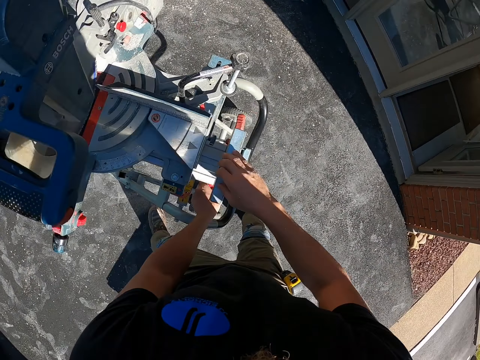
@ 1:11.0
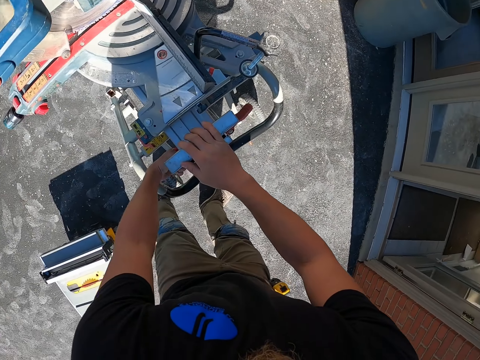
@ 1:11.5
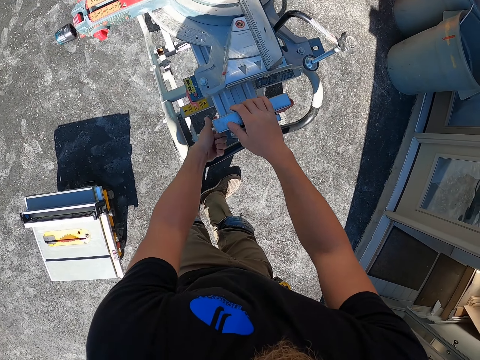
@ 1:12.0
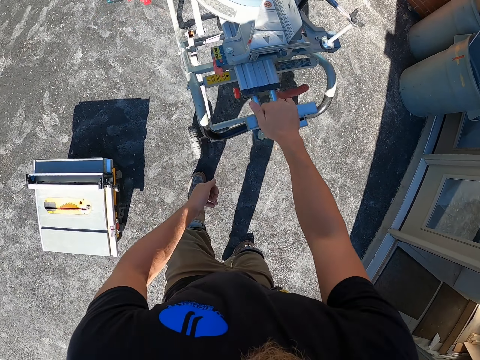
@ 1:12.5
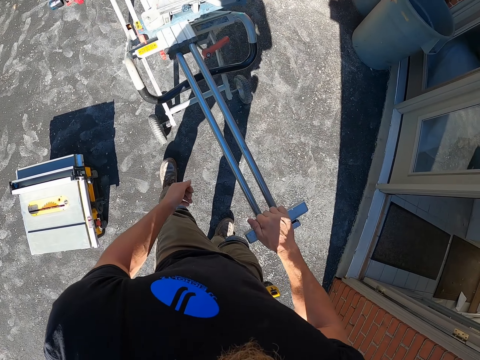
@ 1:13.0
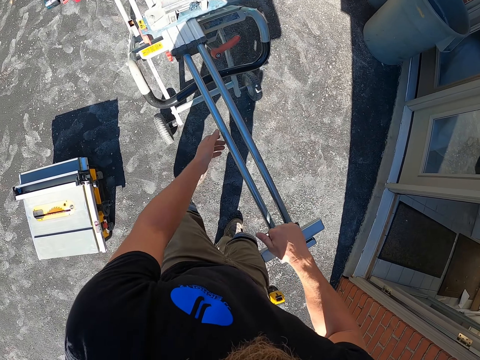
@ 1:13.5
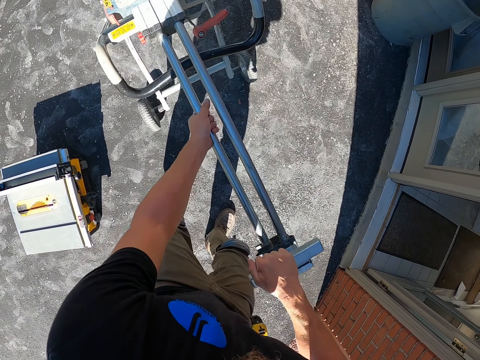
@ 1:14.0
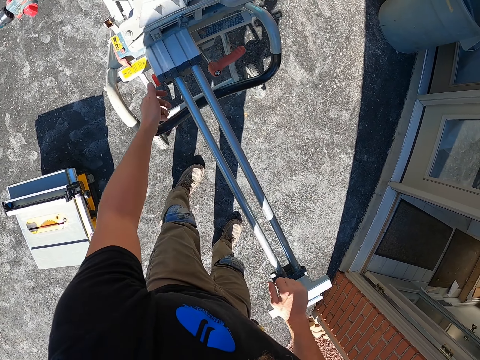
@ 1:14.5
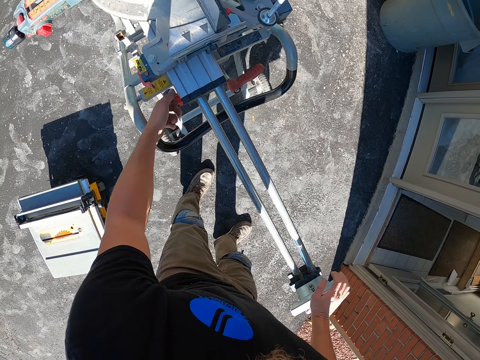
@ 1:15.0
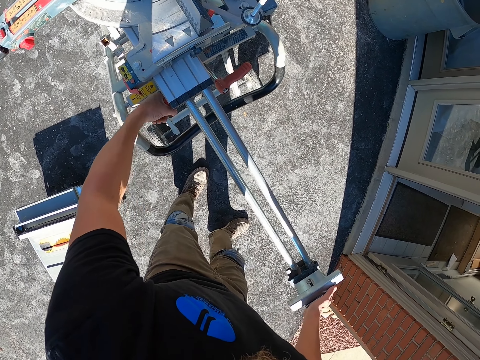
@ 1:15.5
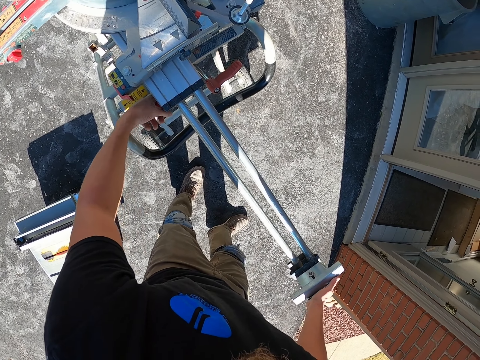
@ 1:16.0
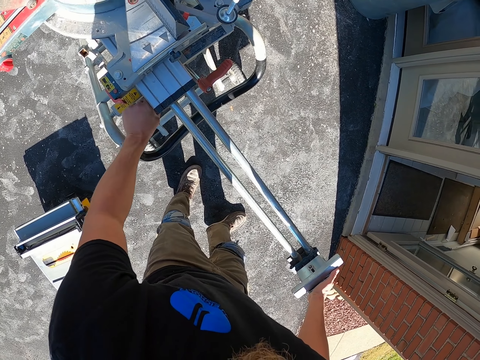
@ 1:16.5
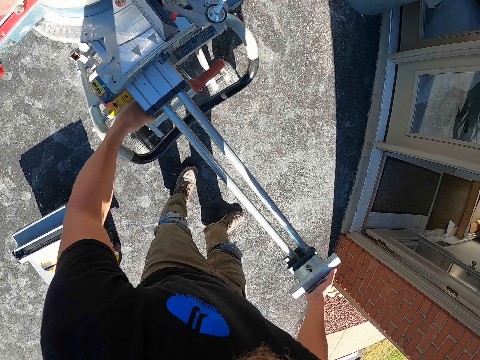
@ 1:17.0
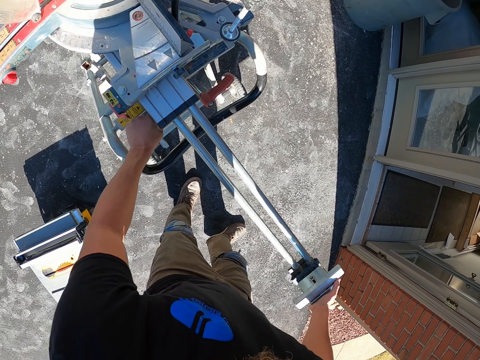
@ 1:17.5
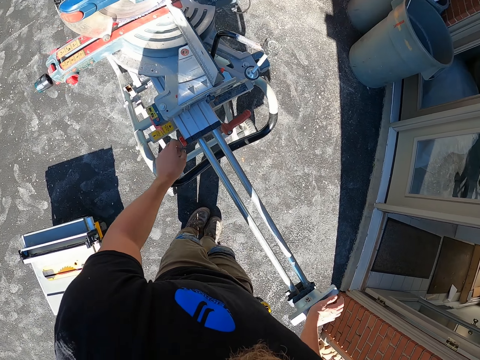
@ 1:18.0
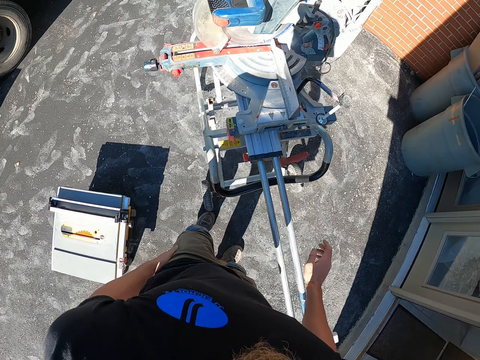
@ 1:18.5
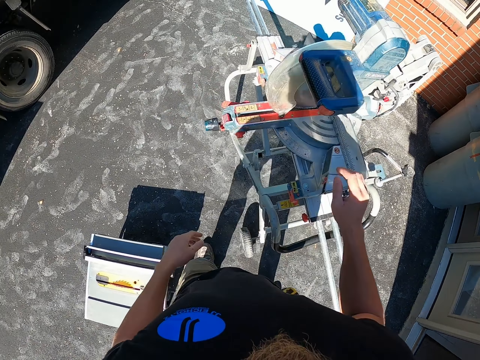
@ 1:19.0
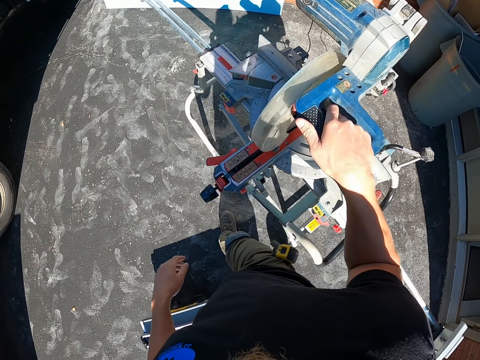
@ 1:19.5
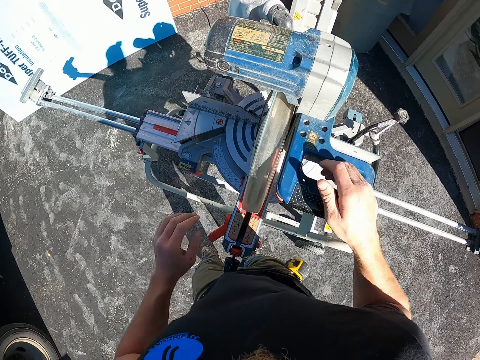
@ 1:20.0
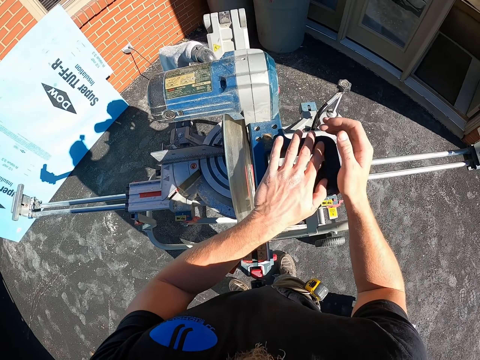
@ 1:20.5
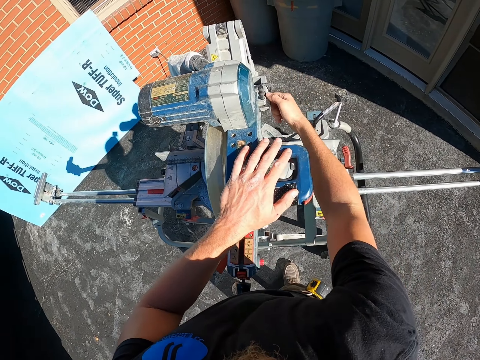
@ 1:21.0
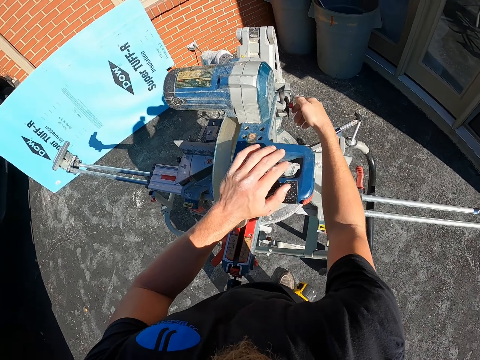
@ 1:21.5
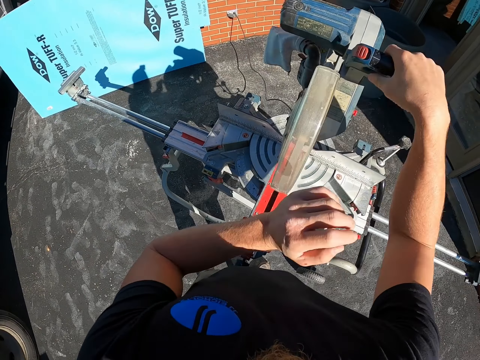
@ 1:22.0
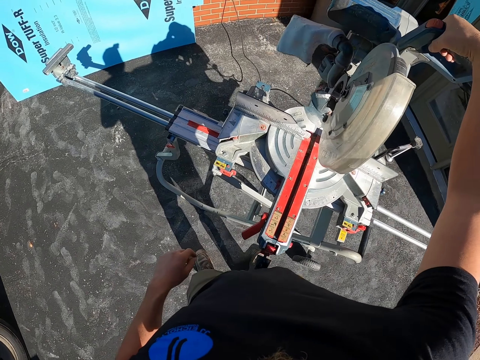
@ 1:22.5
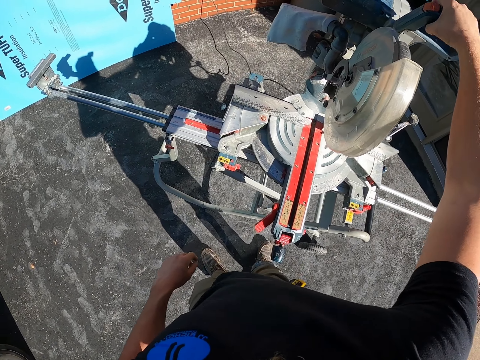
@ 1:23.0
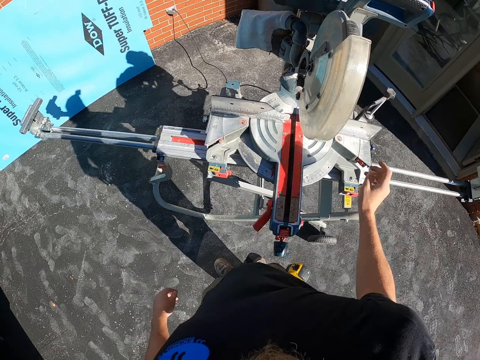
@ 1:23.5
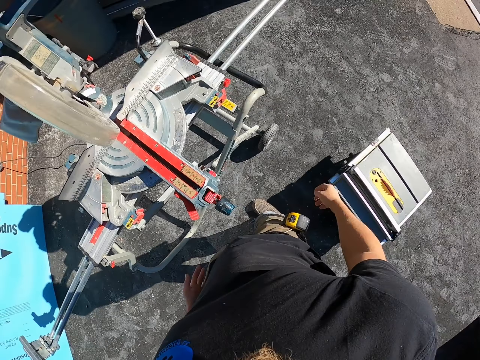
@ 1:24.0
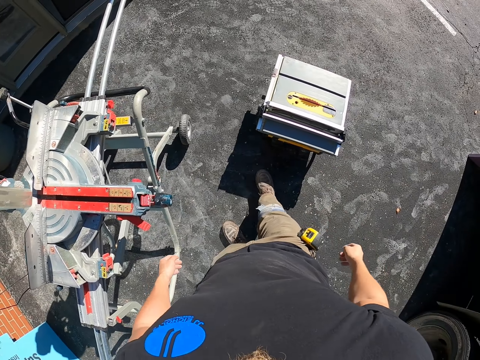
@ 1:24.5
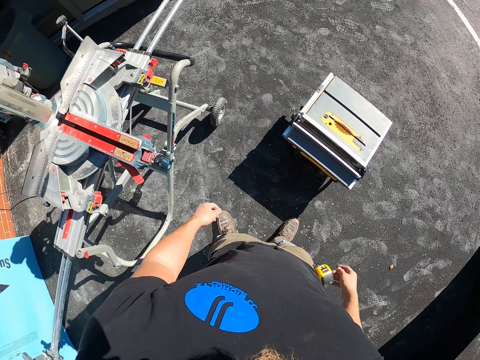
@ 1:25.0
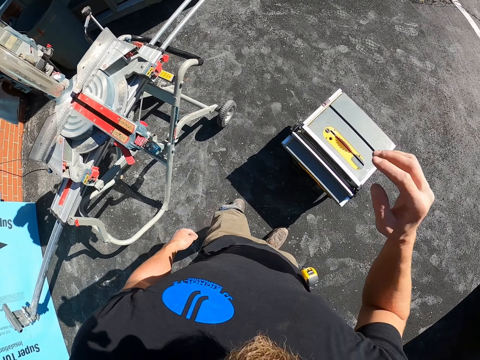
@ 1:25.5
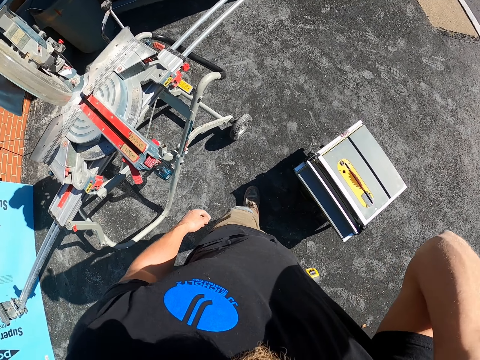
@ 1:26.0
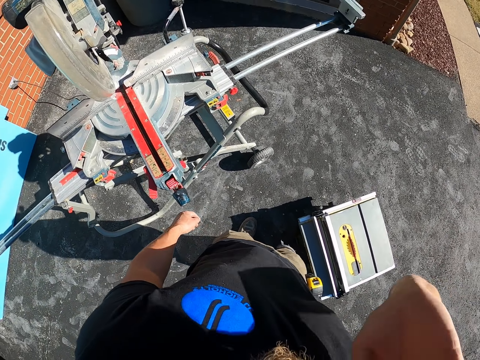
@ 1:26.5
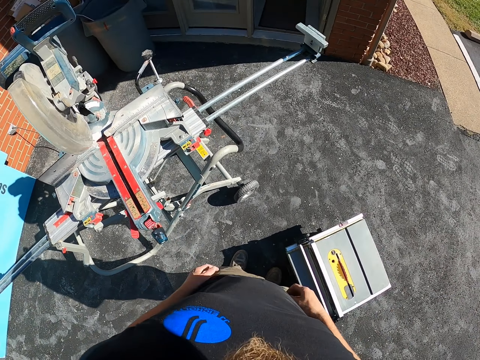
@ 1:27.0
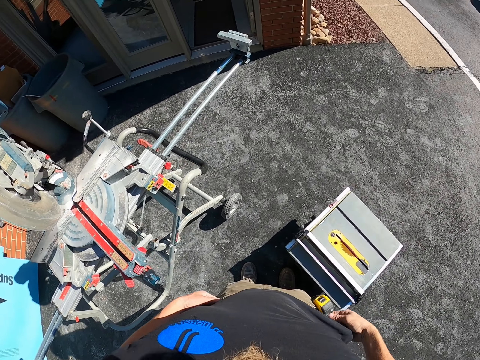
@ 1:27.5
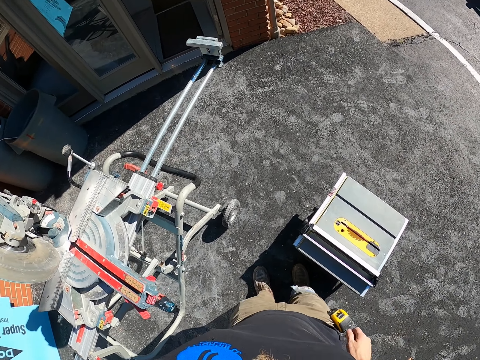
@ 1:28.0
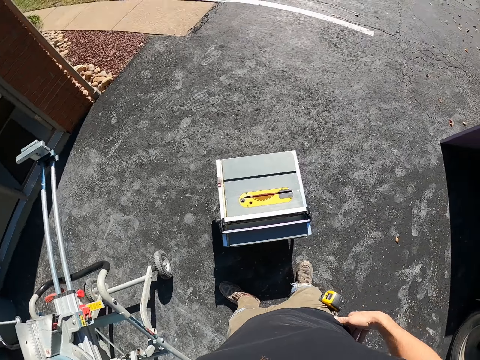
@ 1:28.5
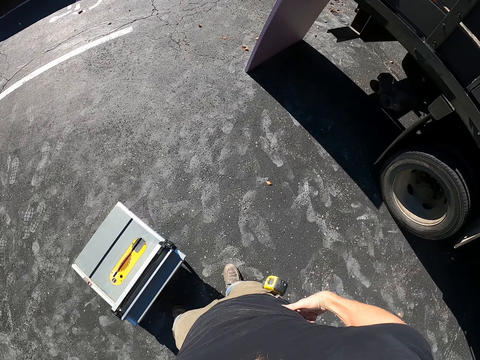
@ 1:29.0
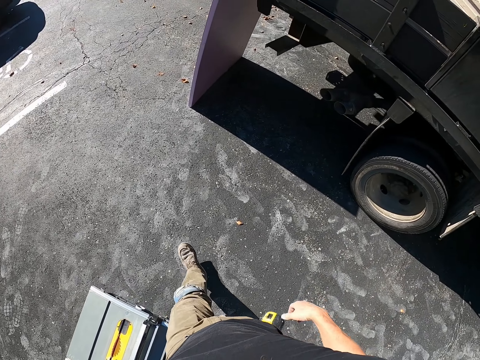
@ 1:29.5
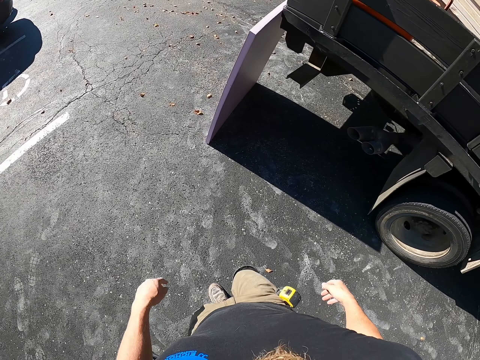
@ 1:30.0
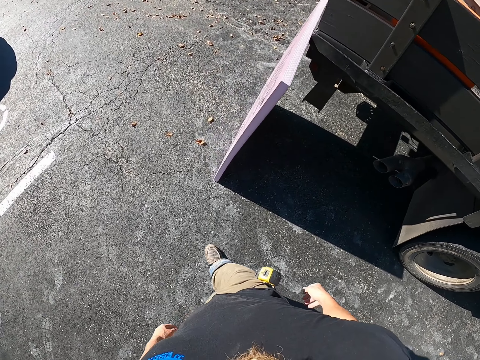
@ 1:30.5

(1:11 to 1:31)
The camera wearer opens the wood grinder machine. They open the wood grinder machine again. They stand on the driveway, turn around and touch the camera. They walk on the driveway and turn around.

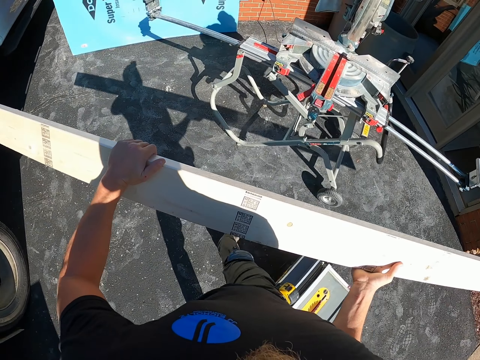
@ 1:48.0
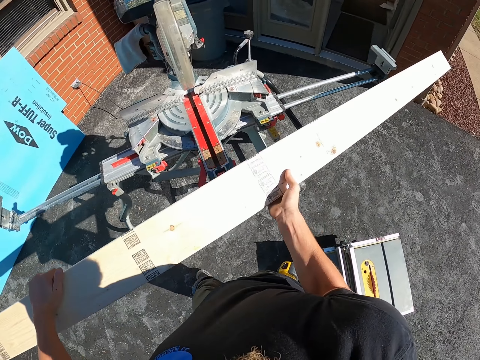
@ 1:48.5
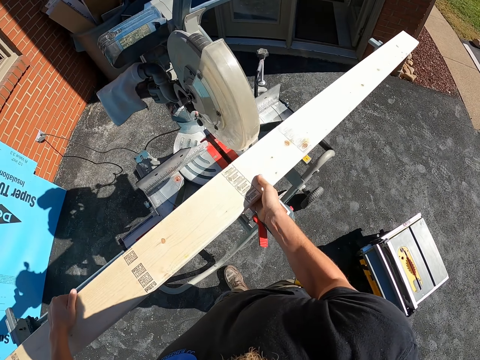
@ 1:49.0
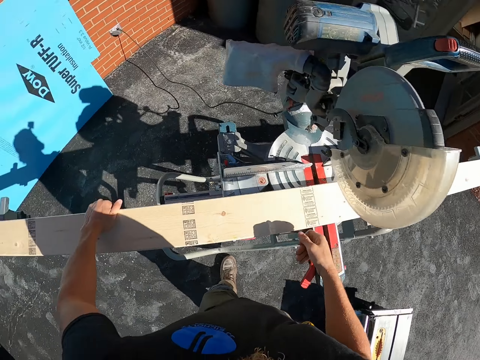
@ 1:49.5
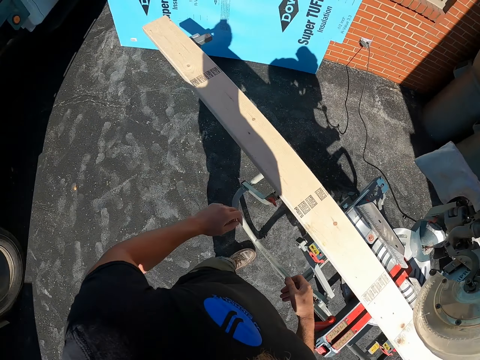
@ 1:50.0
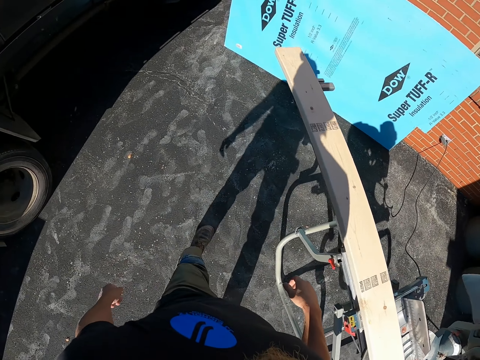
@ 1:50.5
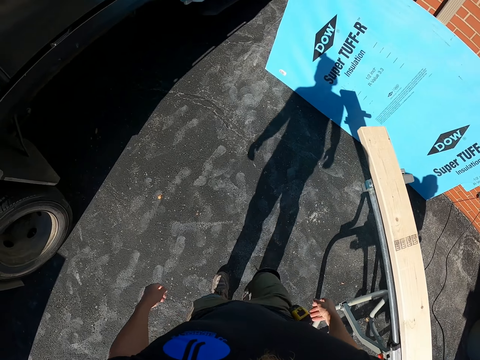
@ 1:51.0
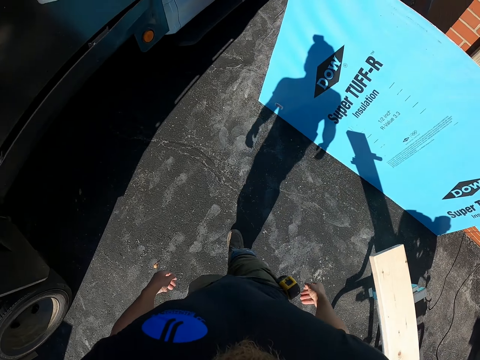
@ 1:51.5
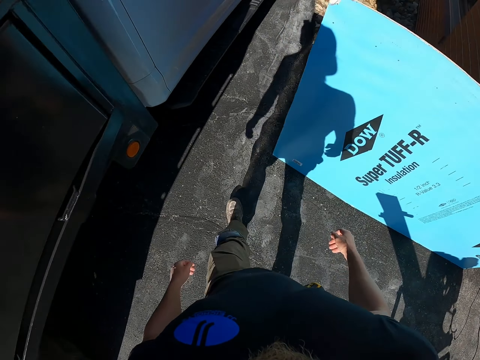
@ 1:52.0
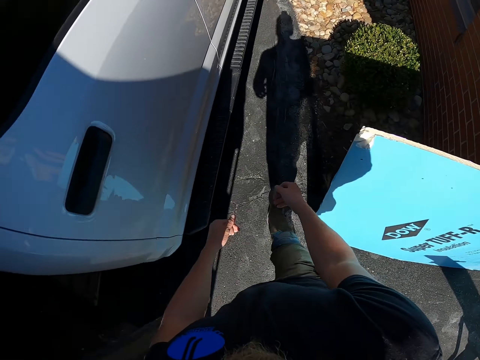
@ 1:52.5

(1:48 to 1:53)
The camera wearer puts the wood on the wood cutter machine. They turn around and walk on the driveway.

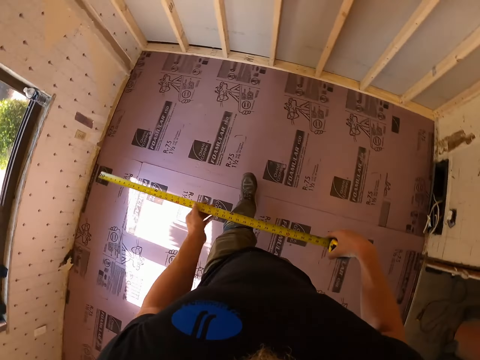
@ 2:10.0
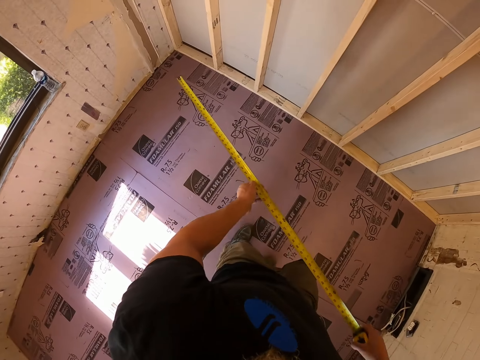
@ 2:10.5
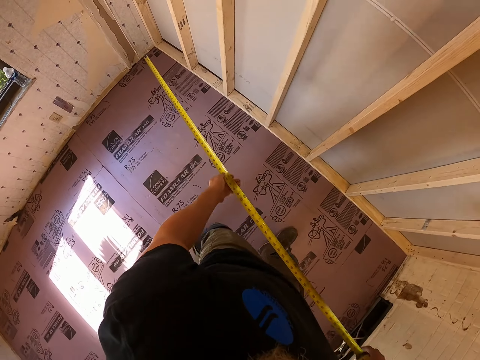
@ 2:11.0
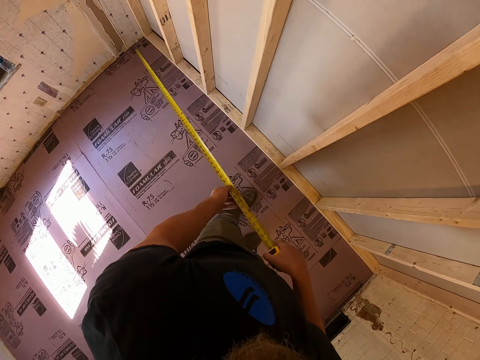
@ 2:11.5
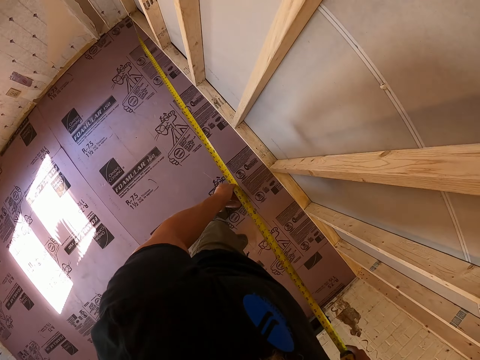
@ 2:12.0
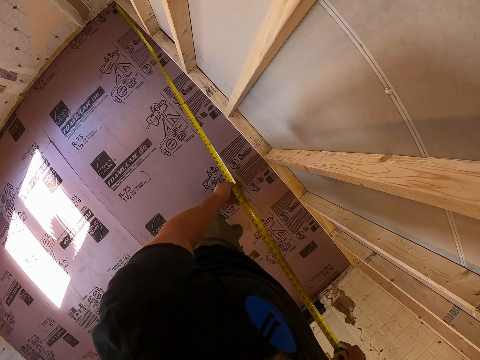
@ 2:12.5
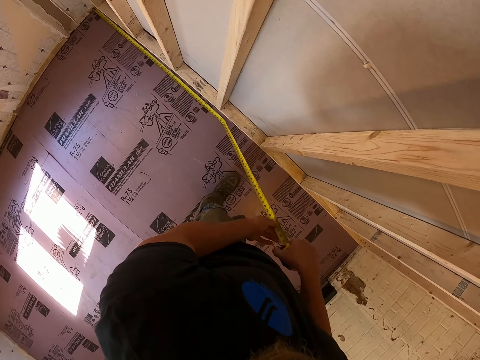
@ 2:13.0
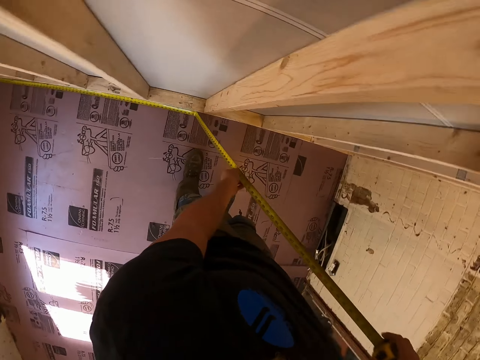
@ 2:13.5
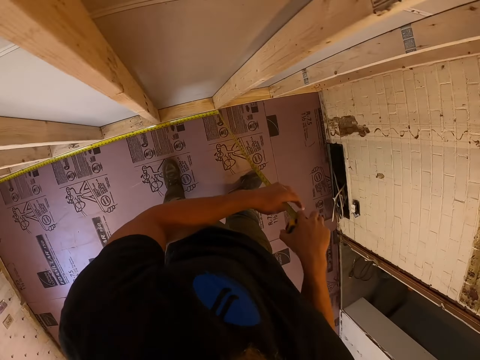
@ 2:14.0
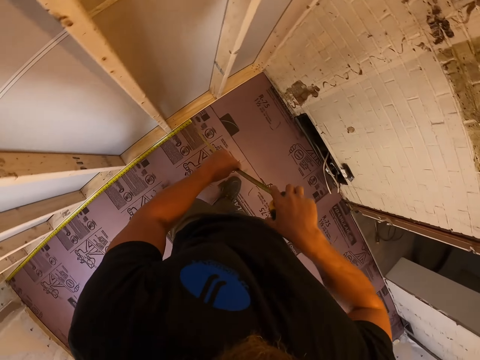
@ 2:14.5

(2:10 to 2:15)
The camera wearer measures the room length with a tape measure.
